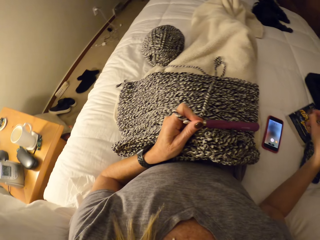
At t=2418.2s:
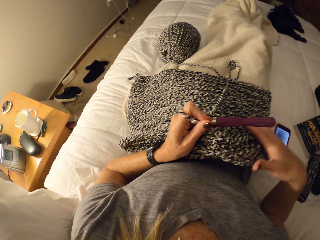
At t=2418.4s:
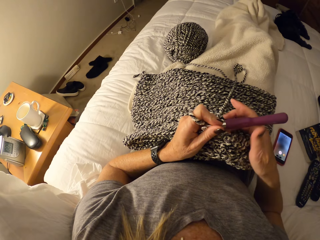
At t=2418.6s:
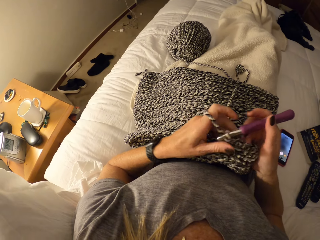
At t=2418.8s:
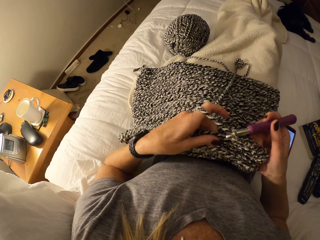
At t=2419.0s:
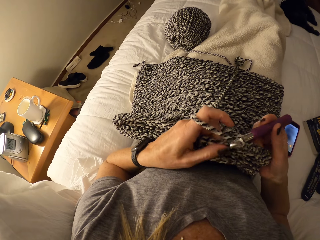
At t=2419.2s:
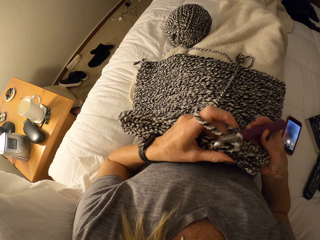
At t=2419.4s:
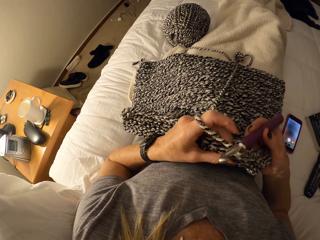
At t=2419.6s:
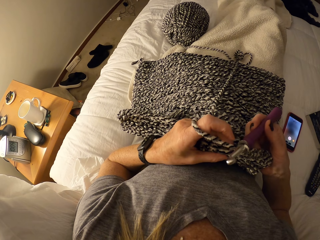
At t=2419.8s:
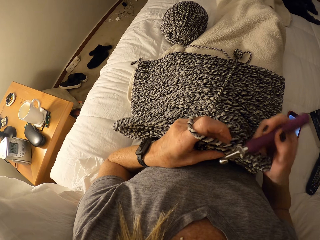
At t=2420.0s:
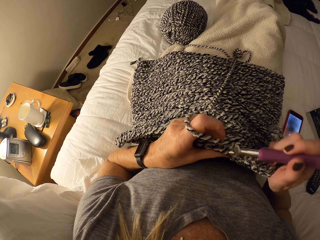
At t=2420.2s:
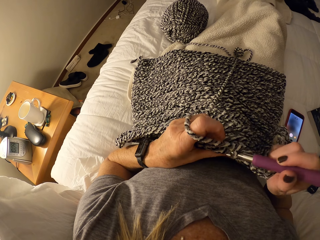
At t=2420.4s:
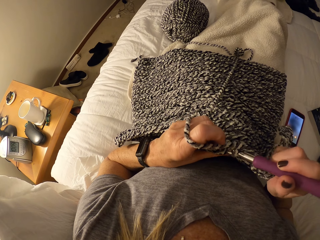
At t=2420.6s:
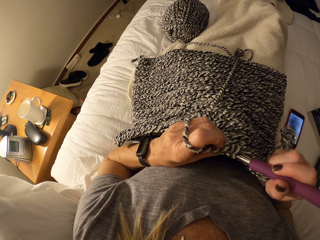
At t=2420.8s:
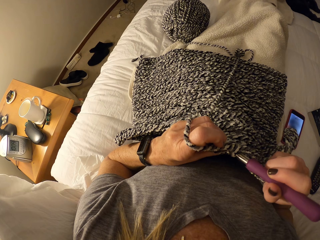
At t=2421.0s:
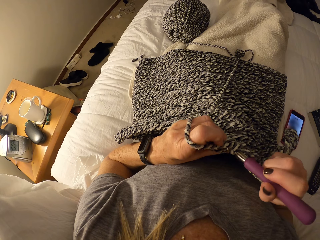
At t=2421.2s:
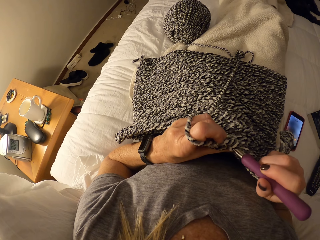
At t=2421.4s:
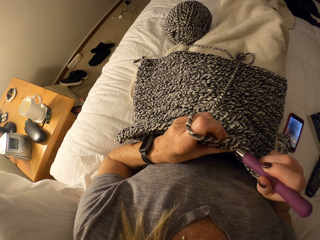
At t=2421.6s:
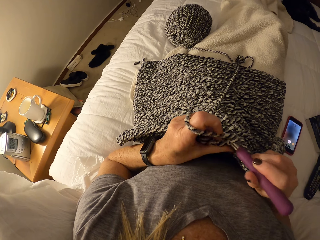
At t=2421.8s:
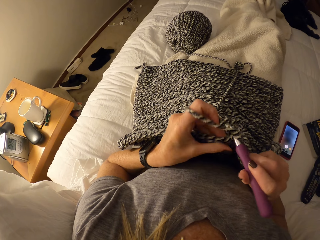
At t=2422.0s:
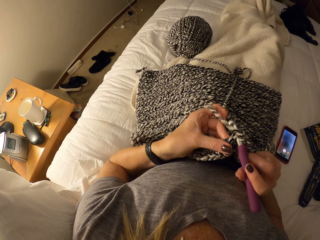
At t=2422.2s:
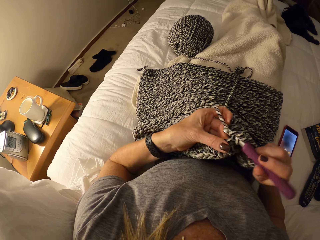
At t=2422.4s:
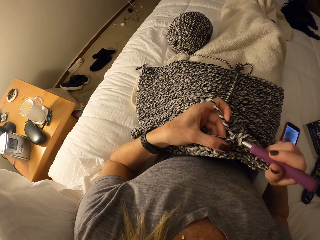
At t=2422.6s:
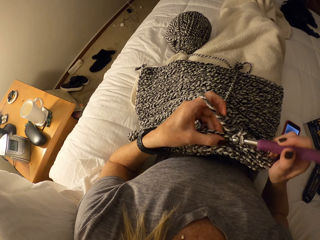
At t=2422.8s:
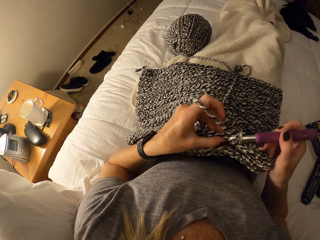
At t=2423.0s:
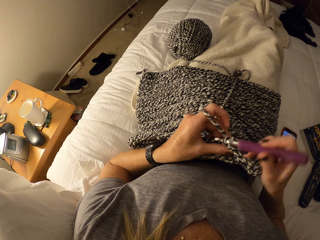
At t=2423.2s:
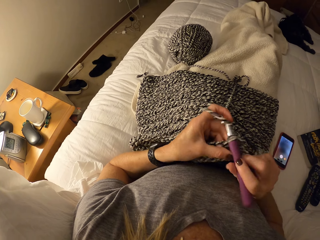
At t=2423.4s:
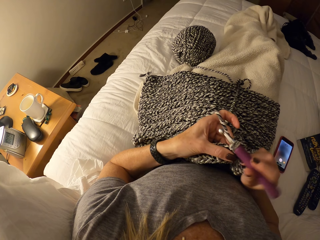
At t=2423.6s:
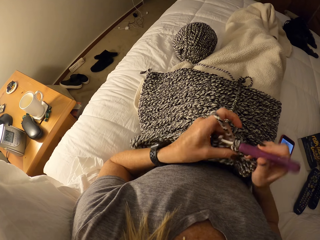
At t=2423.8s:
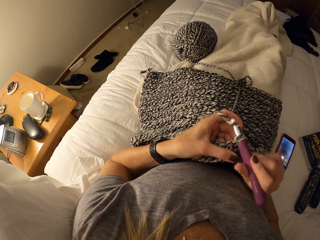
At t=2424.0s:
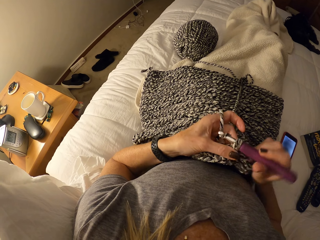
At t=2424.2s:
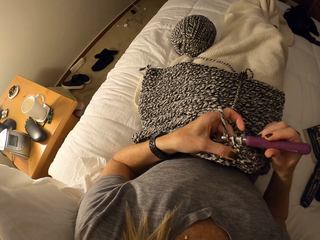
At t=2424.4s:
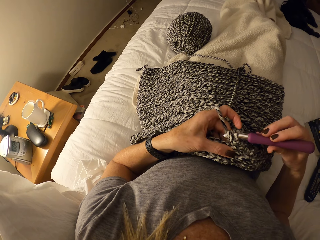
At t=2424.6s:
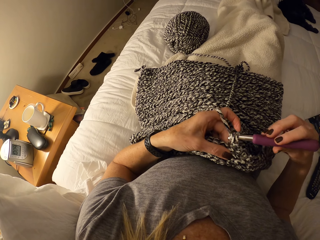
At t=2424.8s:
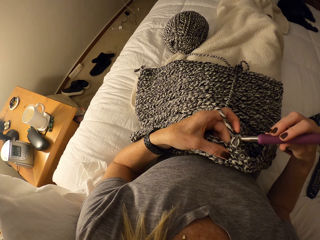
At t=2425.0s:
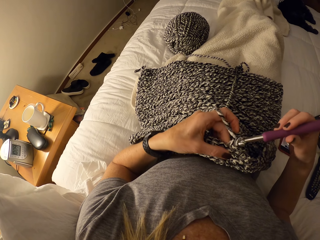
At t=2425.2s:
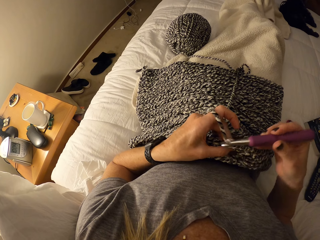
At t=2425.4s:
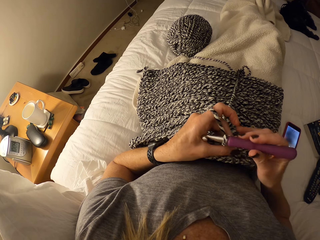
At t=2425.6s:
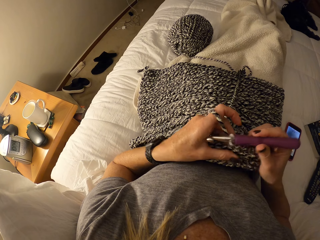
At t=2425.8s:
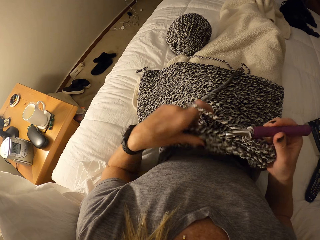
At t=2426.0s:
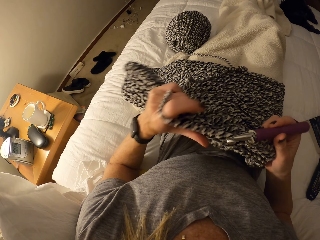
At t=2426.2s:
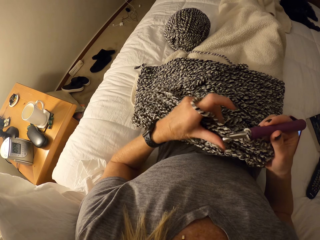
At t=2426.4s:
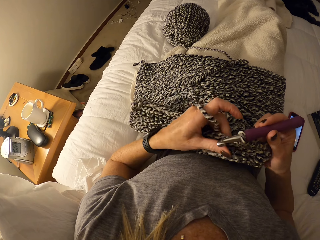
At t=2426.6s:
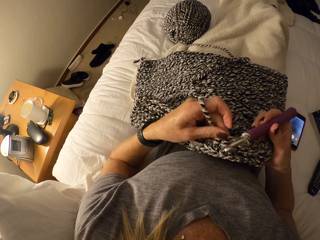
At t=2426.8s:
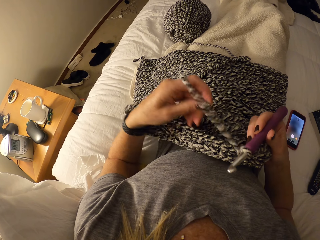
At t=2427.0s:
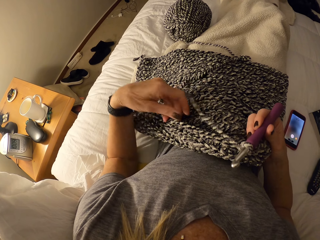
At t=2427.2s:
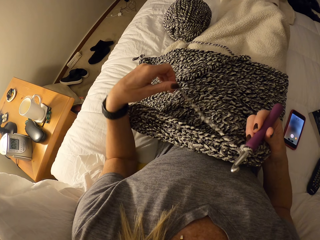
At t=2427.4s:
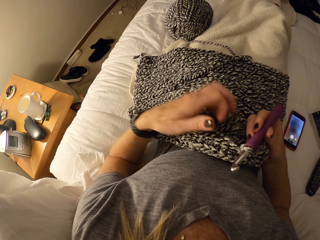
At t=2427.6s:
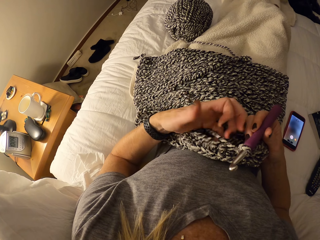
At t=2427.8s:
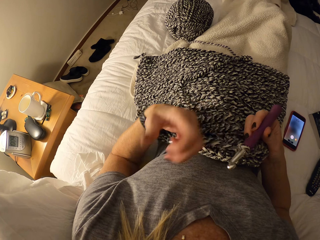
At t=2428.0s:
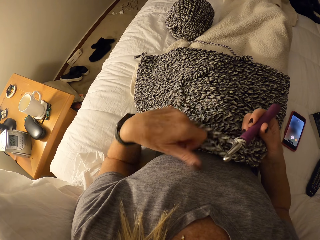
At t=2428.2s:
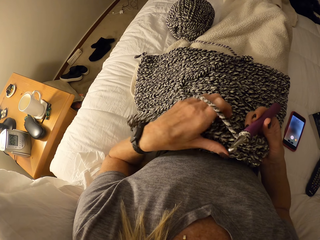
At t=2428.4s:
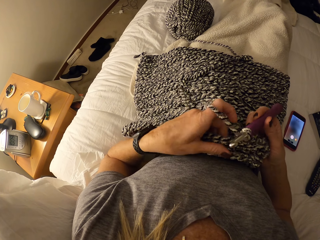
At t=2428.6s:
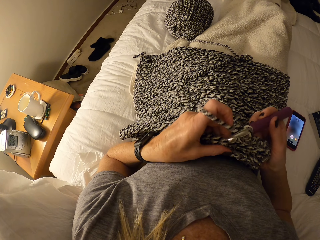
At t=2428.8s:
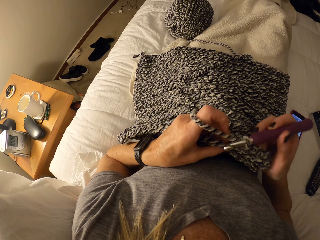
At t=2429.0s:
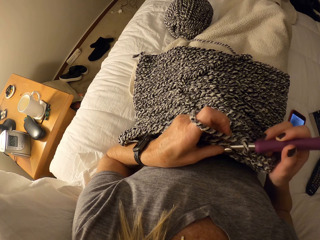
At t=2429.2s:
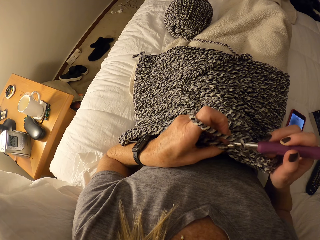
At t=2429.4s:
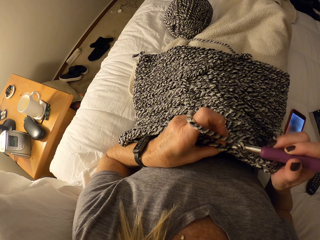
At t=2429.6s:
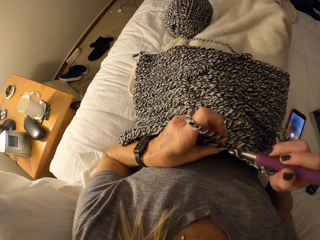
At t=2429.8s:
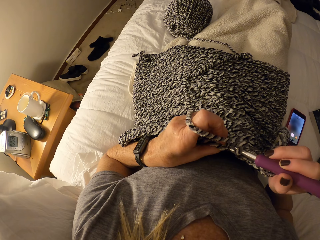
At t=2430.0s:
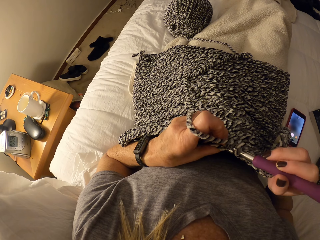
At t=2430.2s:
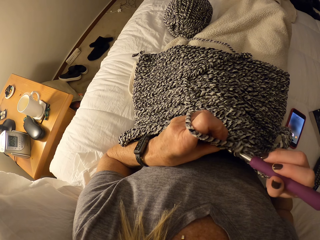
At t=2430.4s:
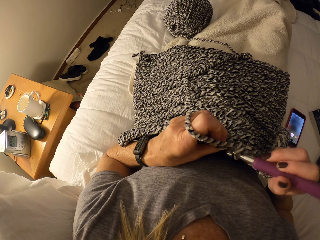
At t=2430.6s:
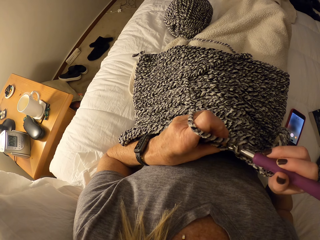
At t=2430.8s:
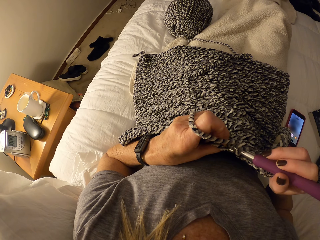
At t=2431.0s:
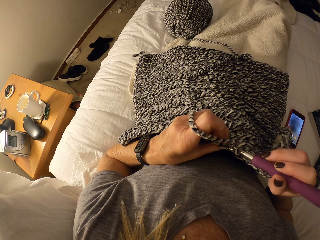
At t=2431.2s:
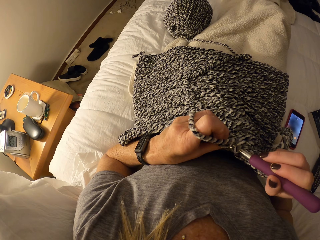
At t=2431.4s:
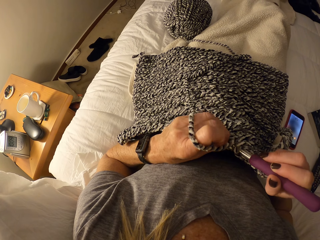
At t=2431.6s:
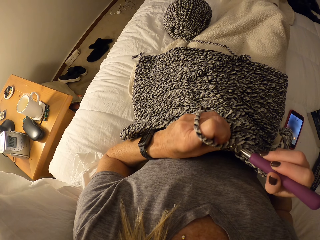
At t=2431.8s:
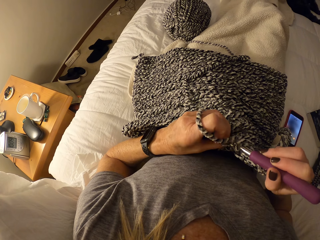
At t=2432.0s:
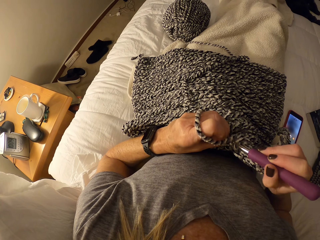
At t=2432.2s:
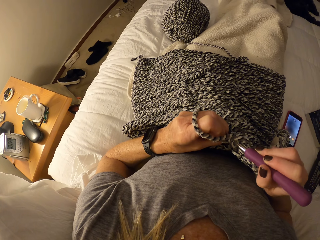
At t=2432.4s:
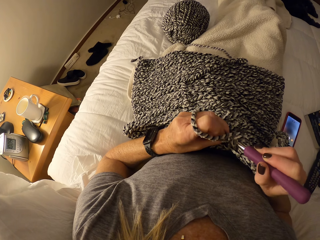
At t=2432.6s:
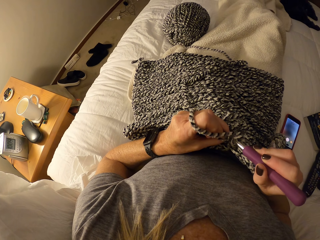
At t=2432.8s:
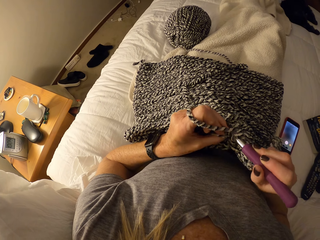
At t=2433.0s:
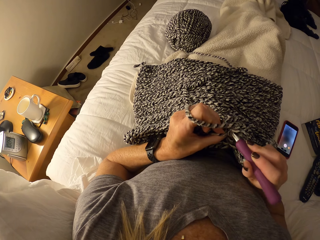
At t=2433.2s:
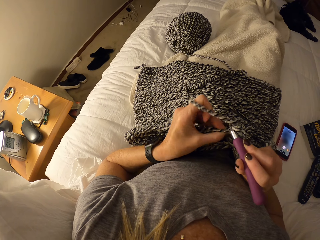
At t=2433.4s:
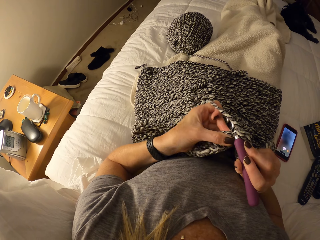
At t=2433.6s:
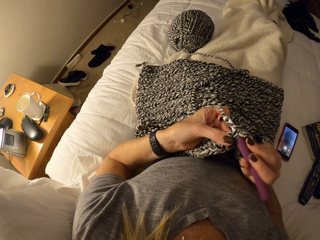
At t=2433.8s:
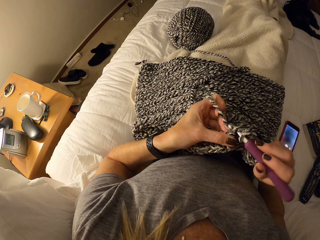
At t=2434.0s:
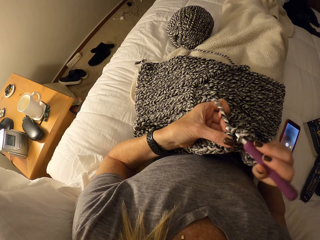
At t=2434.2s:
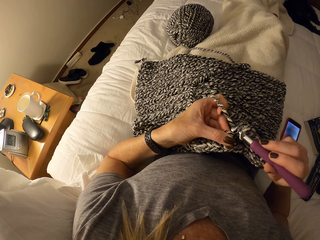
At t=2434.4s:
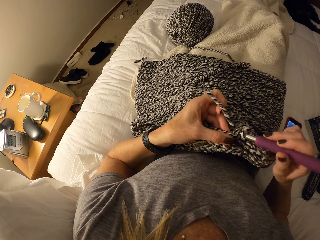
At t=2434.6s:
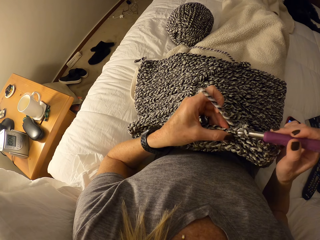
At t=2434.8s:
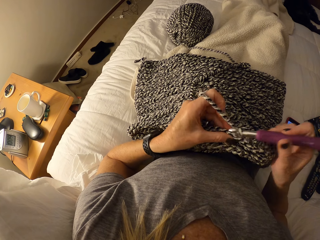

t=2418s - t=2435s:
The camera wearer places her eye glasses on the bed. She crochets the yarn with the crochet hook. She holds the crochet hook. She knits. She pulls the fabric by her left hand. She pulls the knitting wool by her left hand. She rolls the knitting wool on her left finger. She knits.

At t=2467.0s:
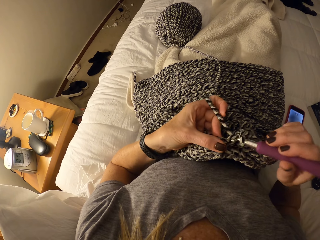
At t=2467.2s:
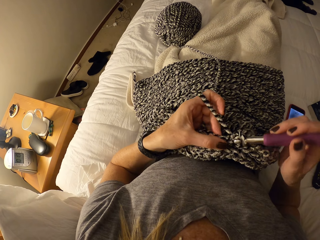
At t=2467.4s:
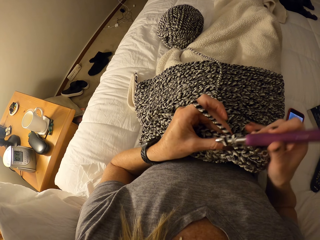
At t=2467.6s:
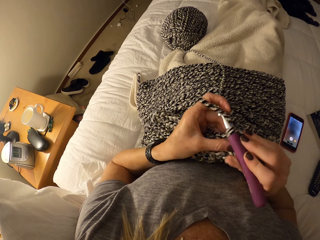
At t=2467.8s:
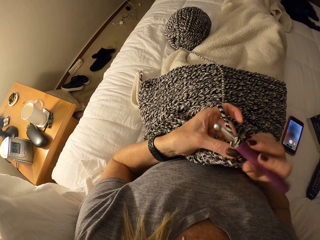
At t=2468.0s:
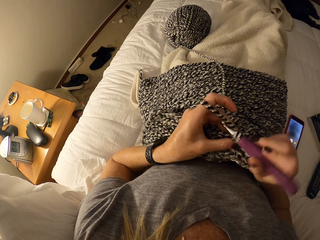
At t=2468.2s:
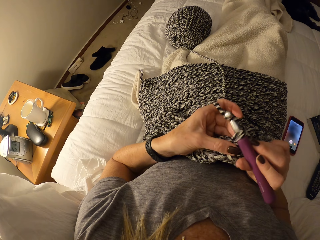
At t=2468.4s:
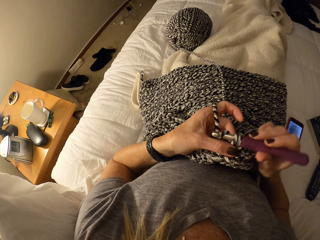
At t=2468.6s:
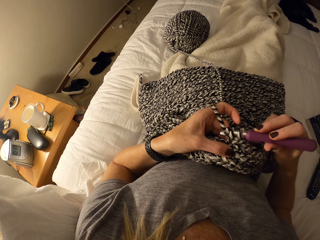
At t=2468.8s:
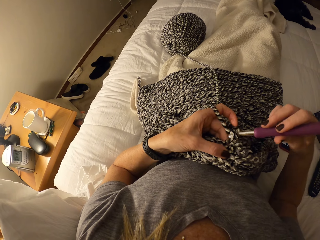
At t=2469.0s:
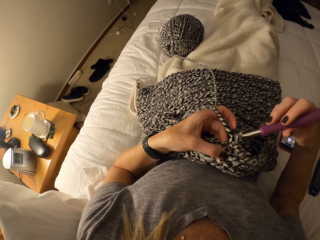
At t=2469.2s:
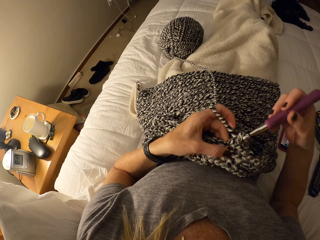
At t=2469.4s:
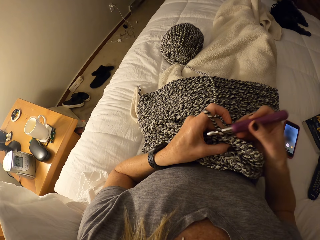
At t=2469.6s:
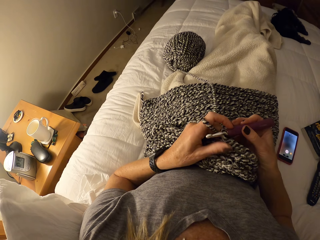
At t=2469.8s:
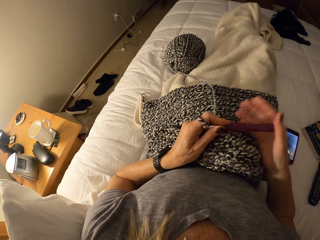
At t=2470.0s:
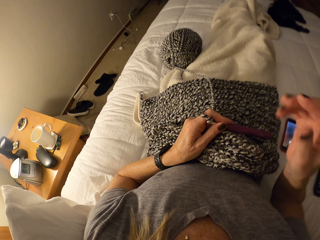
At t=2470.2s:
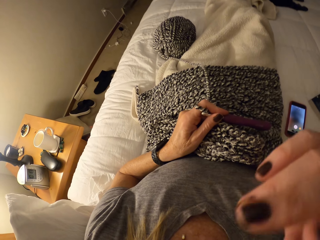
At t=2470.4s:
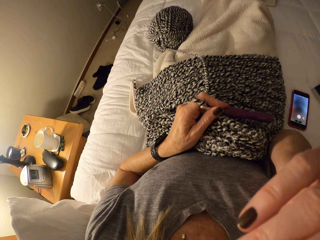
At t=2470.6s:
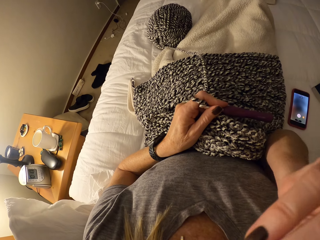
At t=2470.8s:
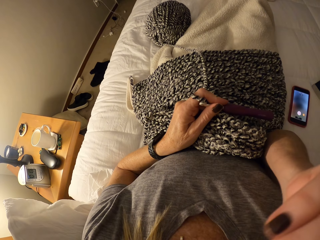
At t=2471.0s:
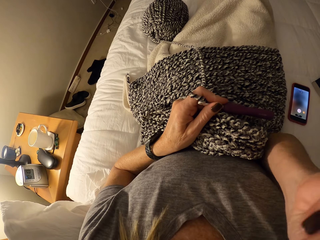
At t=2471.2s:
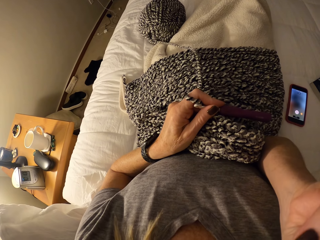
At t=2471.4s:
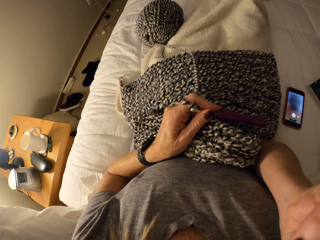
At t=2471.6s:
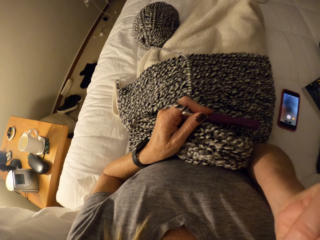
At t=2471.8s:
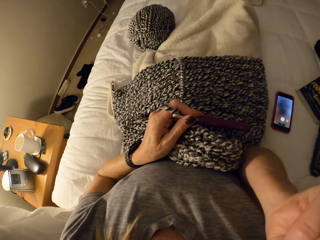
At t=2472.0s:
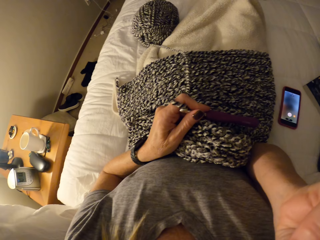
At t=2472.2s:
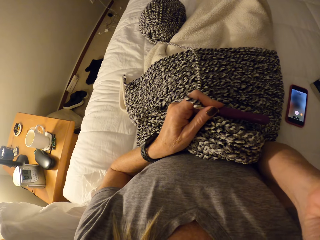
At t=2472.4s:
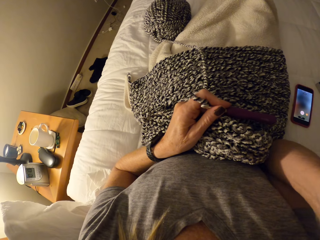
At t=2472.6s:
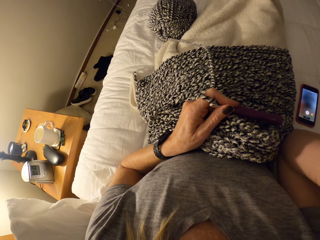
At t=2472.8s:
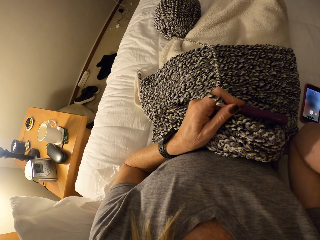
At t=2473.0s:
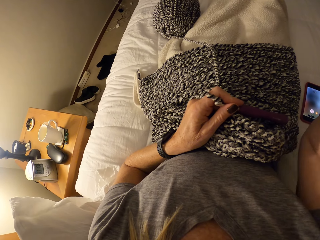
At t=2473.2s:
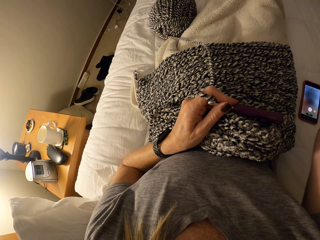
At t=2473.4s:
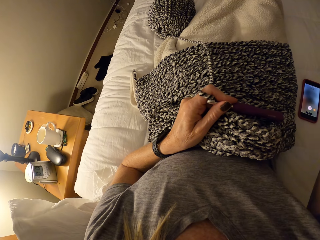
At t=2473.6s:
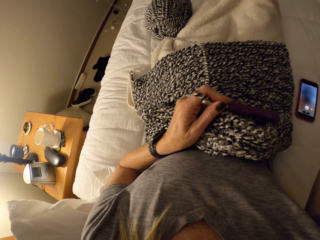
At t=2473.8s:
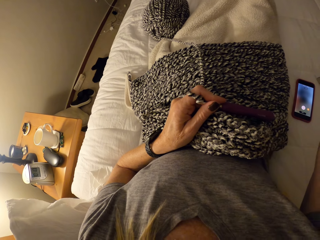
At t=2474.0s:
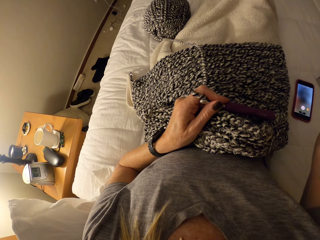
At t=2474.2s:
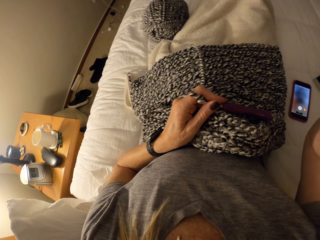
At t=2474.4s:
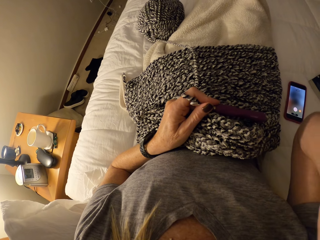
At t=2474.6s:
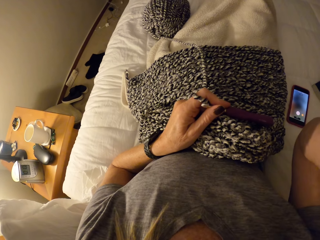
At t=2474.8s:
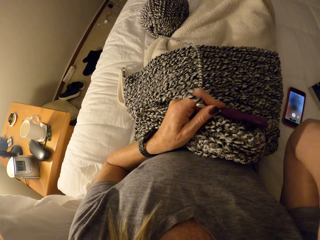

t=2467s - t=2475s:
The camera wearer weaves the fabric. She touches her face. She moves the hand.
